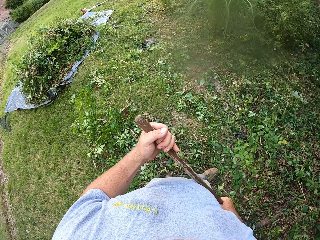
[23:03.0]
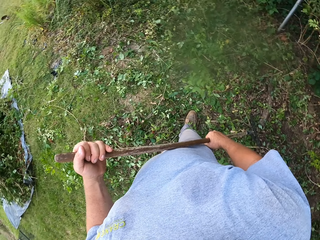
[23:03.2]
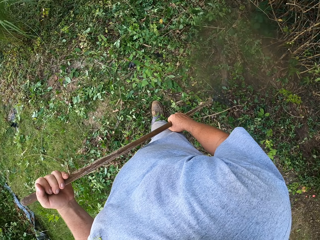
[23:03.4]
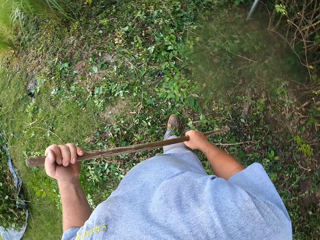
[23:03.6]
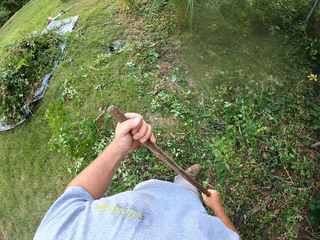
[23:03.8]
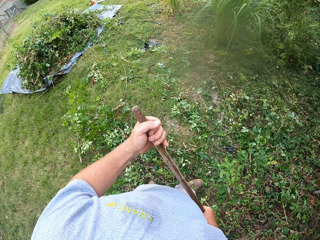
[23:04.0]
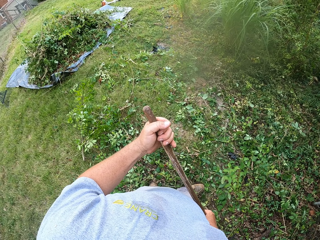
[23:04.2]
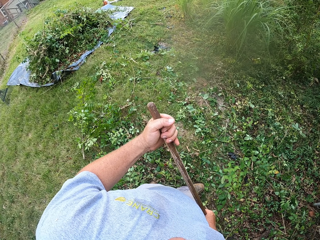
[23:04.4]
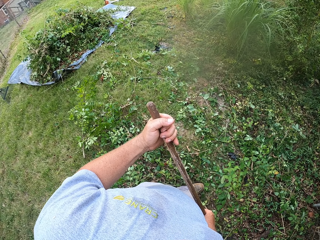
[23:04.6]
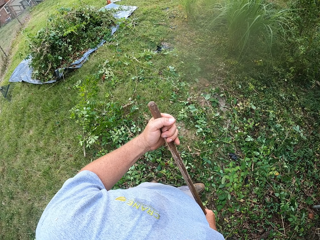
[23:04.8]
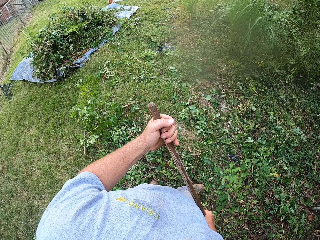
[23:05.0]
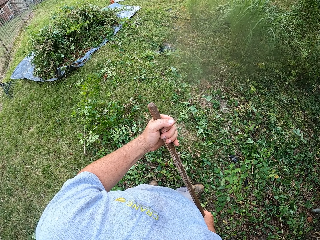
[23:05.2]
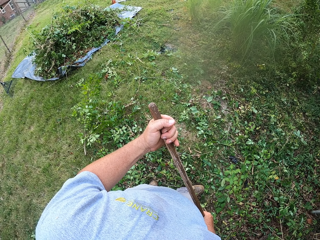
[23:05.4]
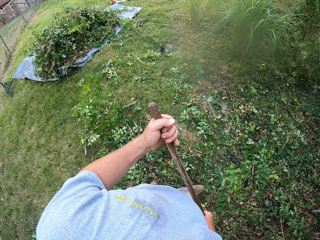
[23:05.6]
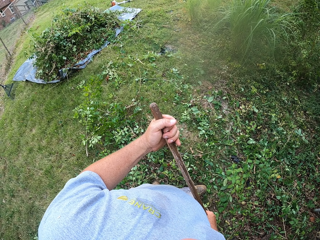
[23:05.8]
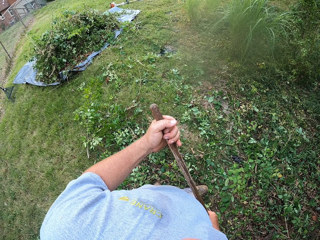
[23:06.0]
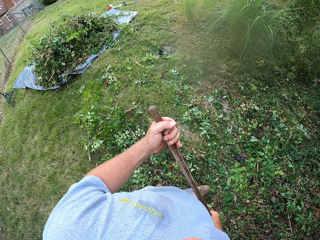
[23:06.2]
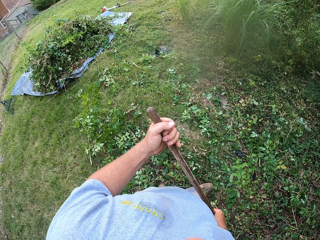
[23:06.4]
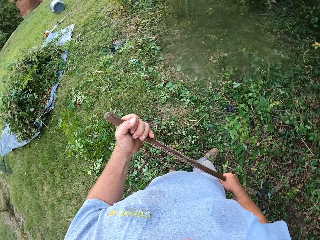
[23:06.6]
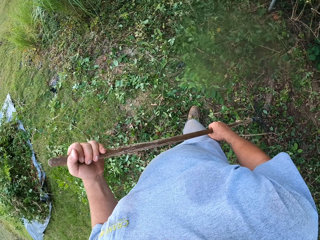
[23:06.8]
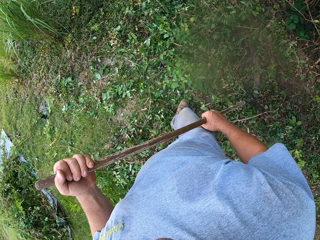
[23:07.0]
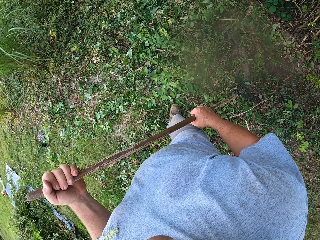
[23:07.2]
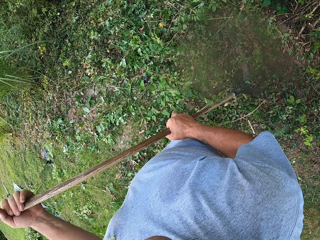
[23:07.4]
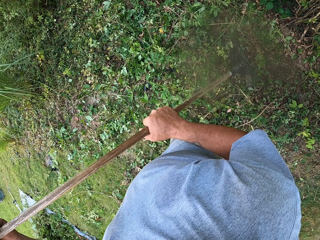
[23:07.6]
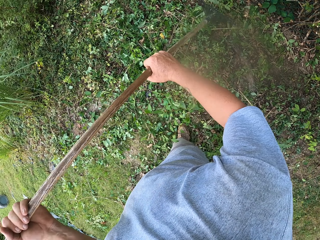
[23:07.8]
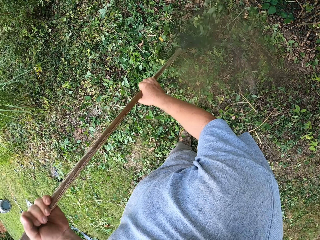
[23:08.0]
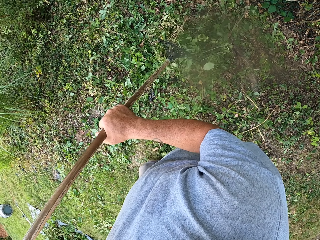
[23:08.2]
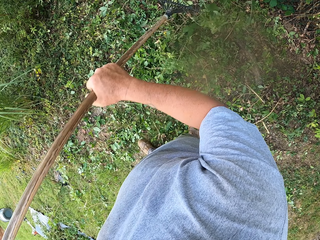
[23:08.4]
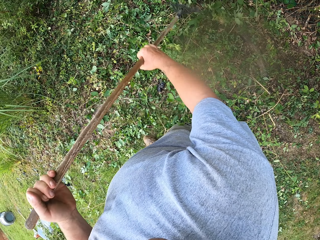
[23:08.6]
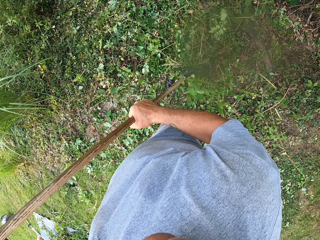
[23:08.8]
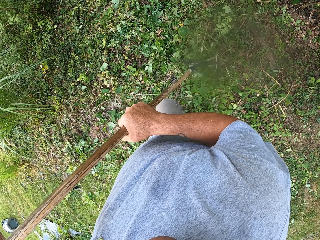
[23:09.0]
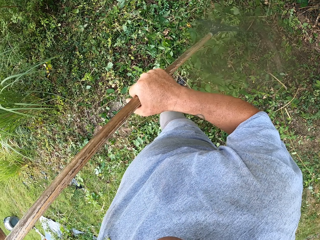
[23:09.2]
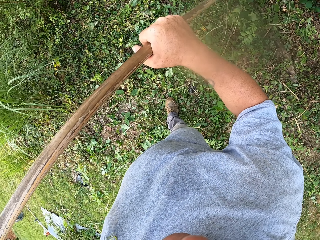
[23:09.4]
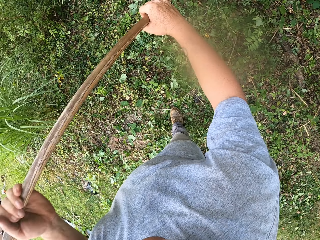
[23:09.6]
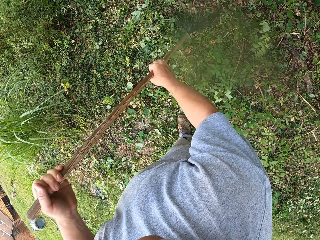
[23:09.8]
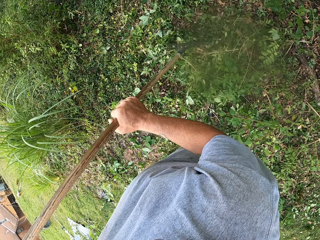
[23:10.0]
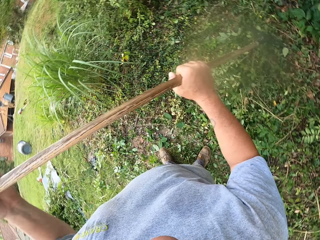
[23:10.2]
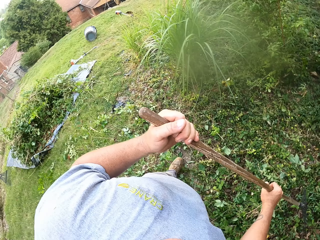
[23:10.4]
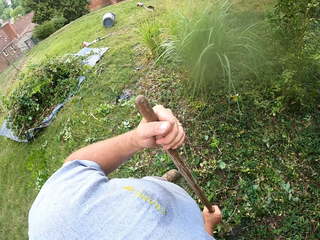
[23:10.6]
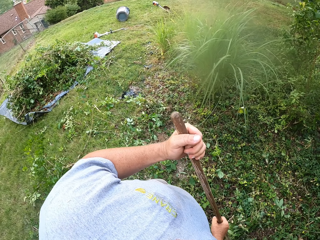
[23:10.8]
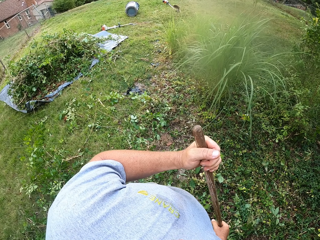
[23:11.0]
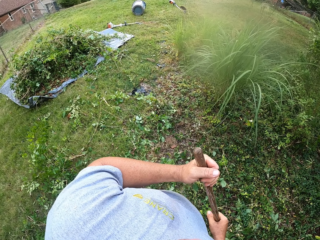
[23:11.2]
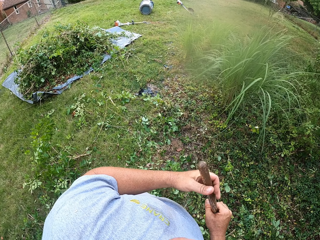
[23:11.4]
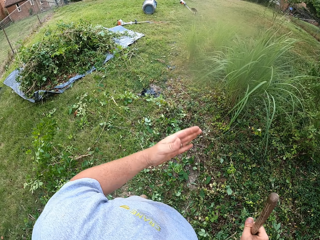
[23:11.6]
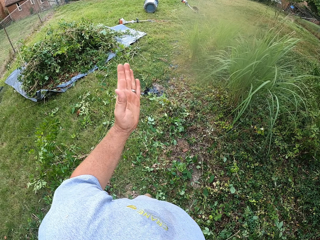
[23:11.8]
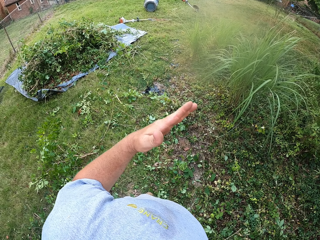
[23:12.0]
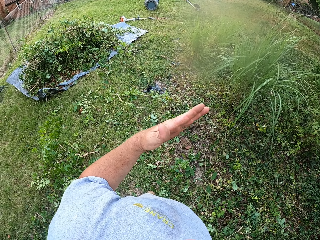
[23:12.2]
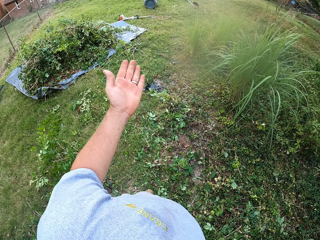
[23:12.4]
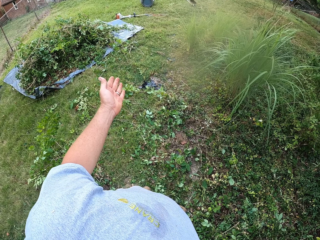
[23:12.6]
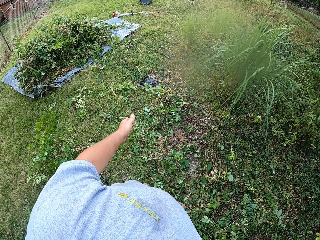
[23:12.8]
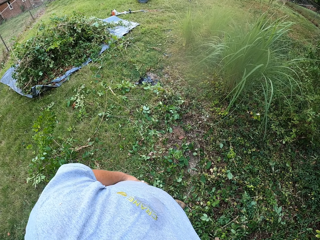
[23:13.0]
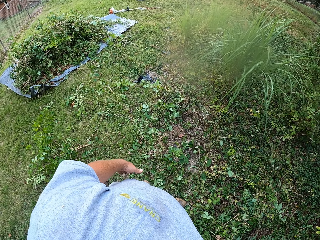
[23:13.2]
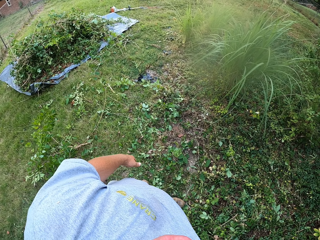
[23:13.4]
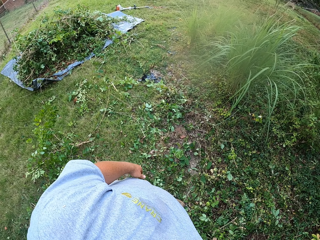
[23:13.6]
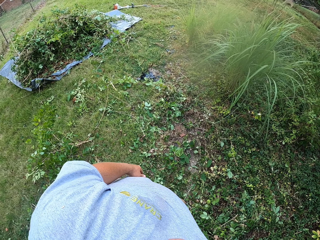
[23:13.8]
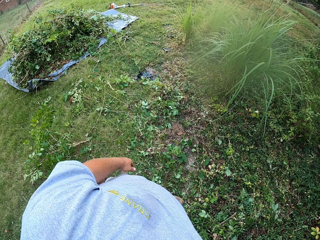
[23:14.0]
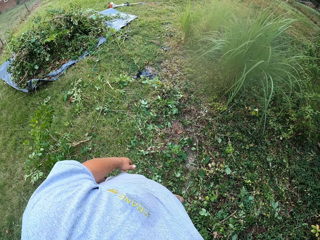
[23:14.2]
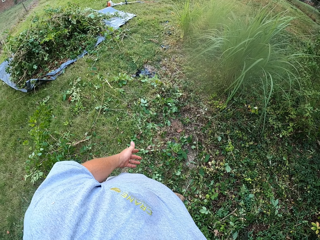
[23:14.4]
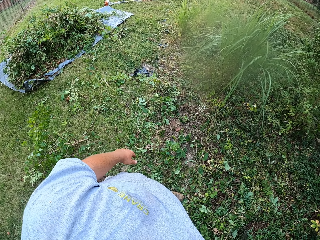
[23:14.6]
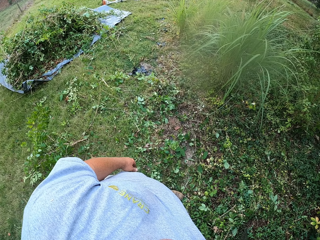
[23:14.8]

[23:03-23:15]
The camera wearer turns around the ground. They look at the pile of dust. They collect the dust in a compound with a rake on the ground. They point at the pile of dust with the left hand.

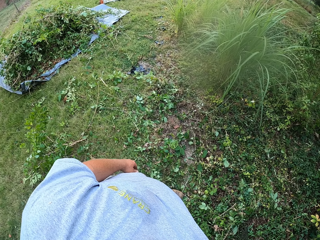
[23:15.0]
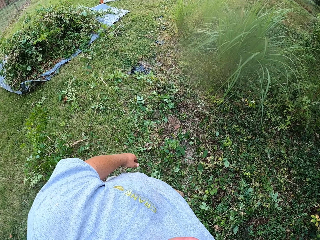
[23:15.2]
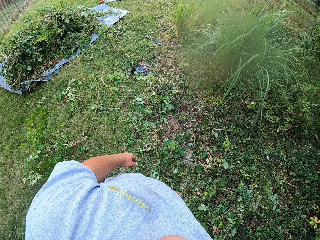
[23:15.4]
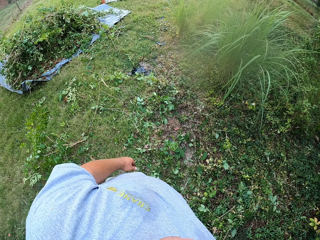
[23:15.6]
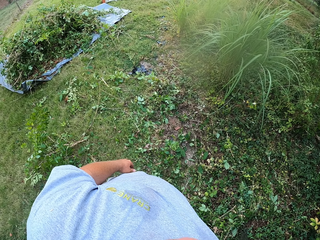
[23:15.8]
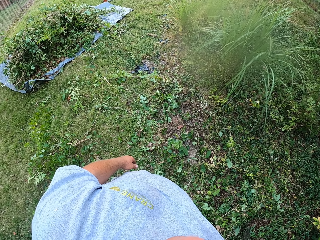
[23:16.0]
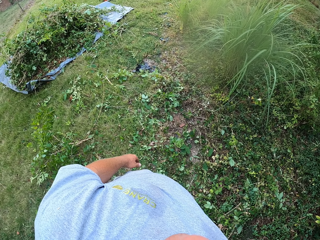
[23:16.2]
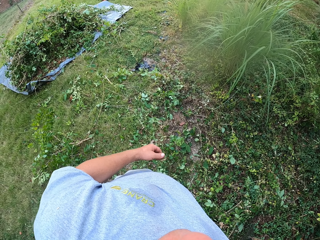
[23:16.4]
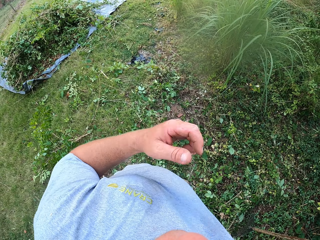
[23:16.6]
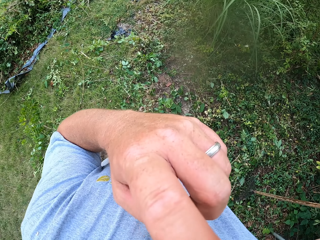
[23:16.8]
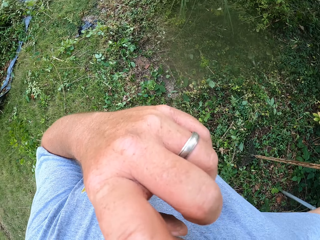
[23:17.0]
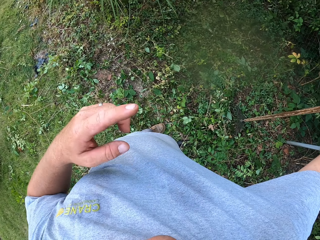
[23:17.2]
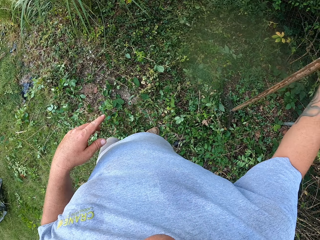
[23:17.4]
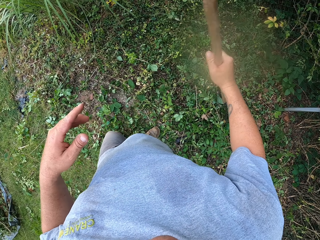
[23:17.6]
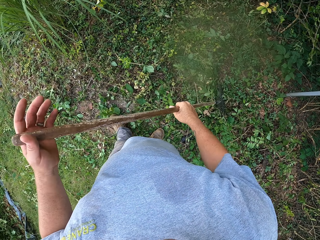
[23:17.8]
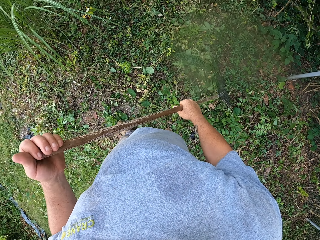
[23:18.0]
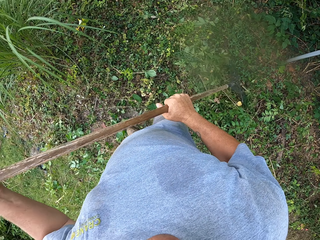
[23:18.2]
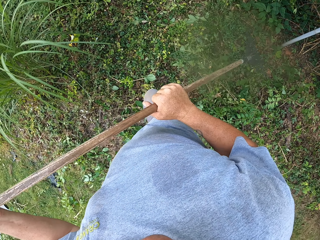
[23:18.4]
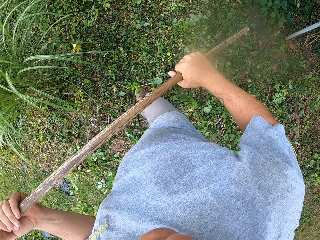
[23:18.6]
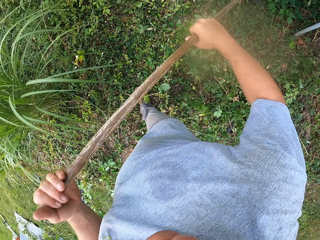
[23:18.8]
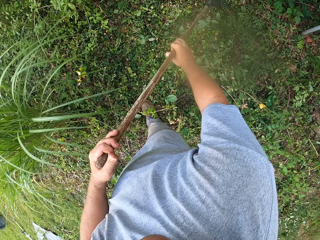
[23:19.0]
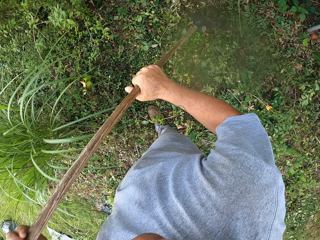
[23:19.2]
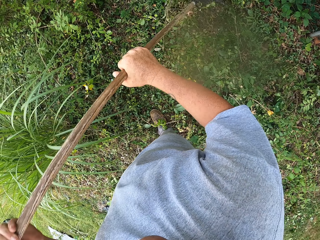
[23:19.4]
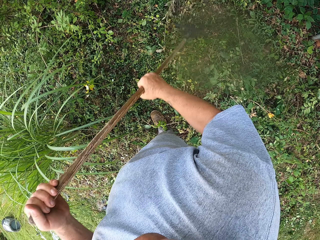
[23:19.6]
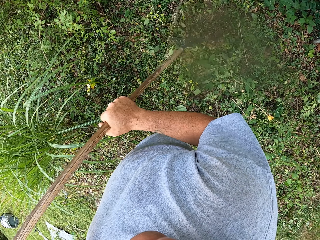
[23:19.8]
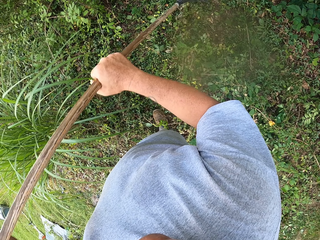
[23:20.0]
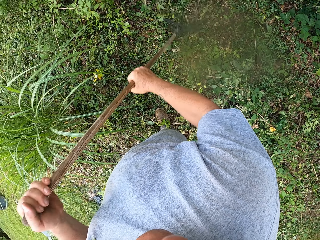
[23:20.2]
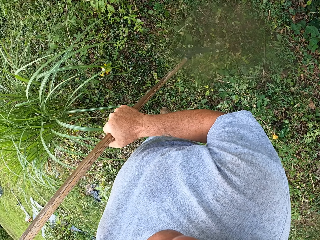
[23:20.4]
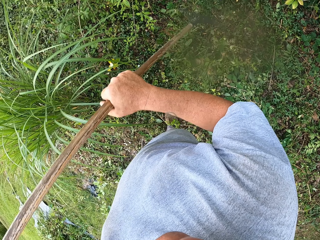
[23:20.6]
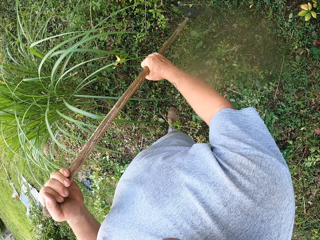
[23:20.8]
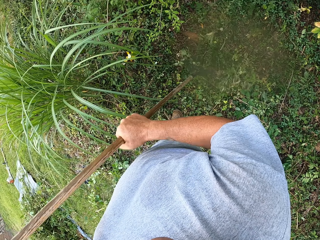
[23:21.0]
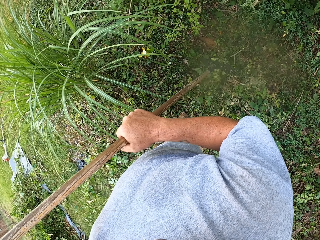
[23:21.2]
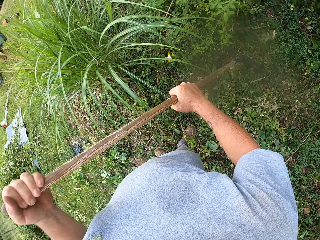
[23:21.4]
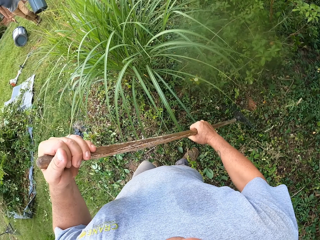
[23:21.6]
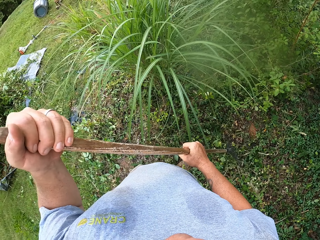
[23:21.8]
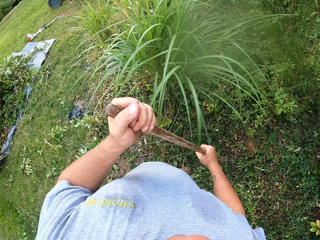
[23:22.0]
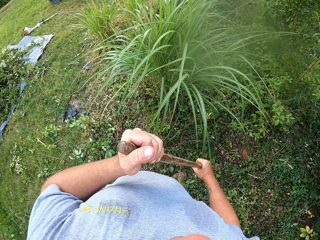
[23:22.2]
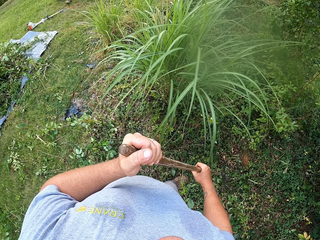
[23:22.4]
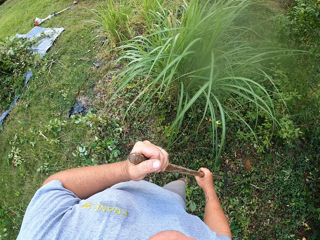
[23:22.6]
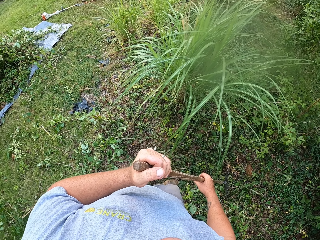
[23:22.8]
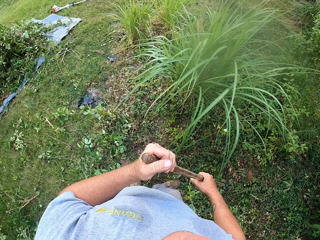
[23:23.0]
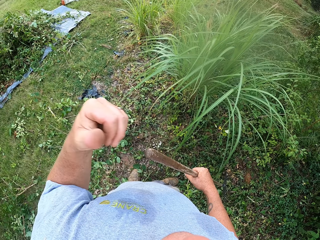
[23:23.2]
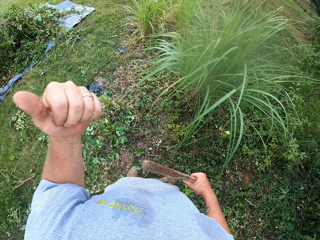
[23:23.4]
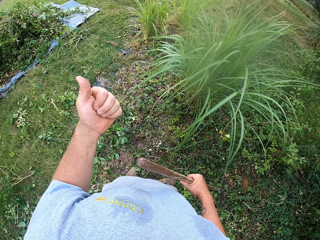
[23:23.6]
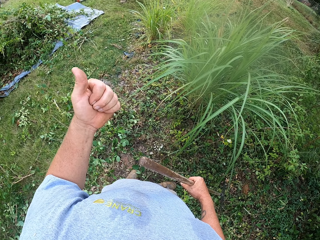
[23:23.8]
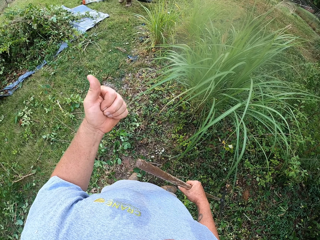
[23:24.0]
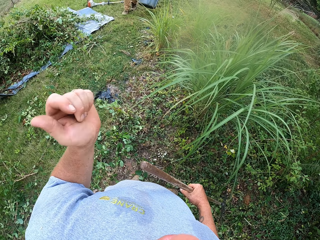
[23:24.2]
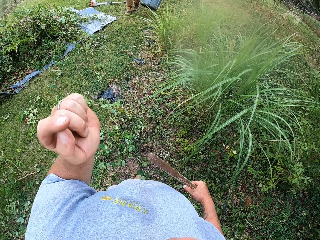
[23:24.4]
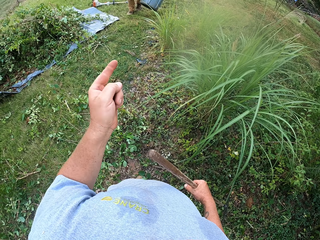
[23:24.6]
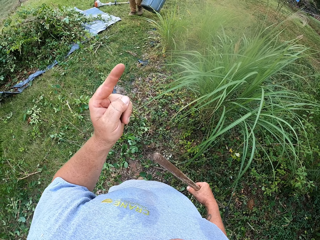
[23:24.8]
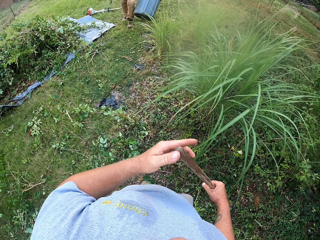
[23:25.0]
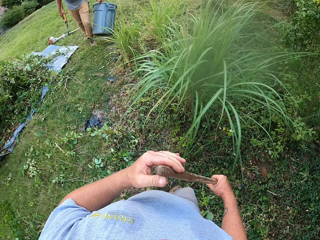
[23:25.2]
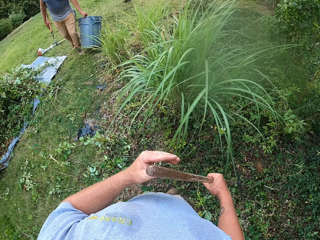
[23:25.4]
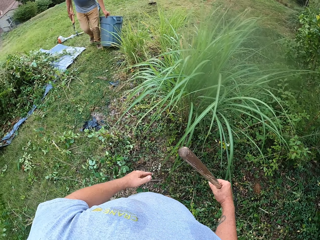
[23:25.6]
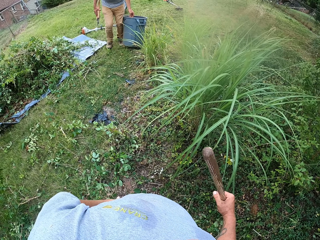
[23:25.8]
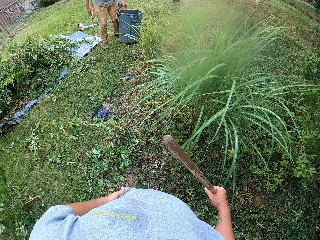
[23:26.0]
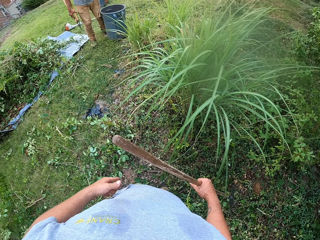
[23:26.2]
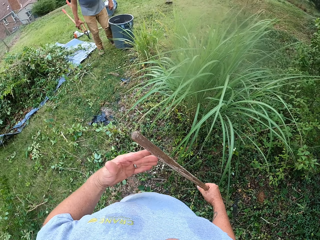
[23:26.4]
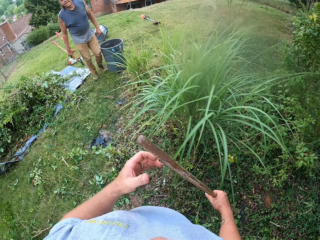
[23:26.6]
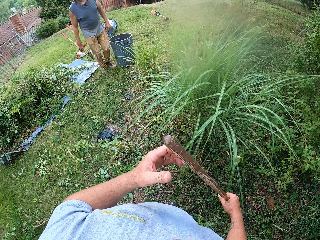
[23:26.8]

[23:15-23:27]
The camera wearer touches his face. He raises his left hand towards something and withdraws his left hand from something. He collects dust in a compound with a rake on the ground. He moves his right hand. He does gestures with his left hand to a man.
